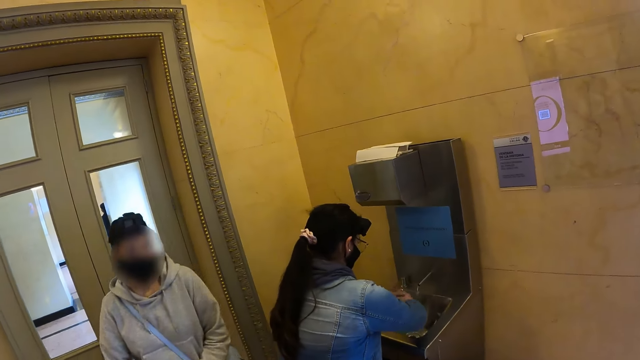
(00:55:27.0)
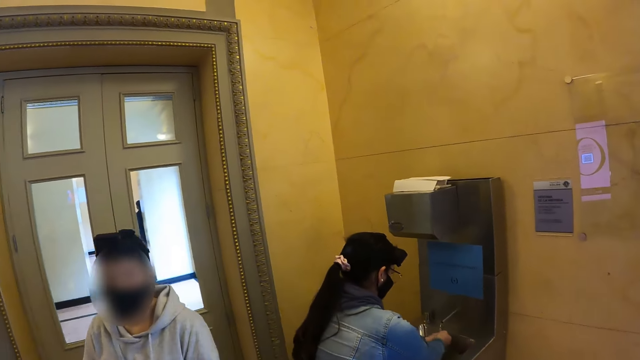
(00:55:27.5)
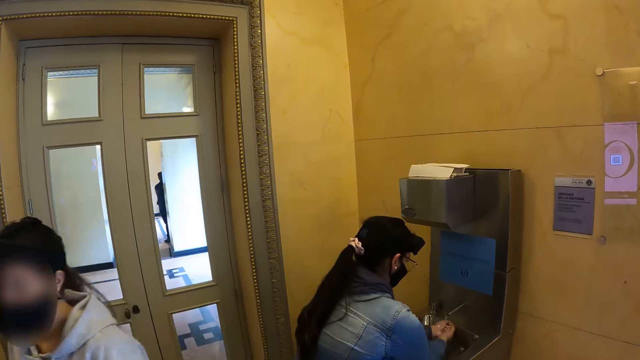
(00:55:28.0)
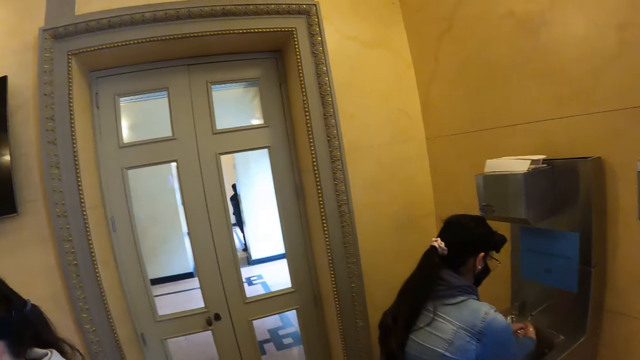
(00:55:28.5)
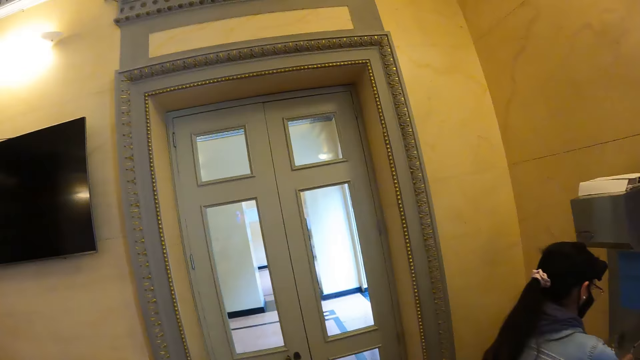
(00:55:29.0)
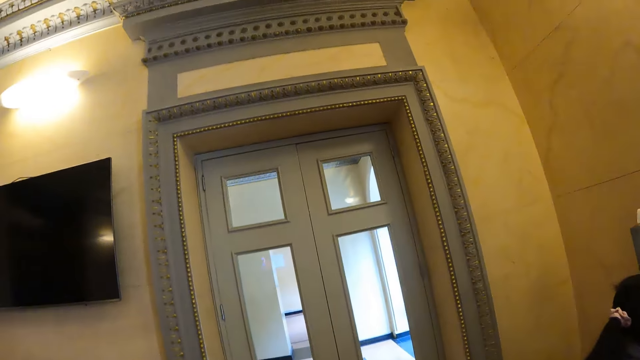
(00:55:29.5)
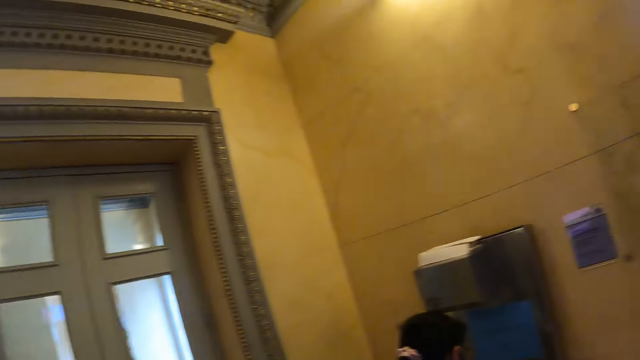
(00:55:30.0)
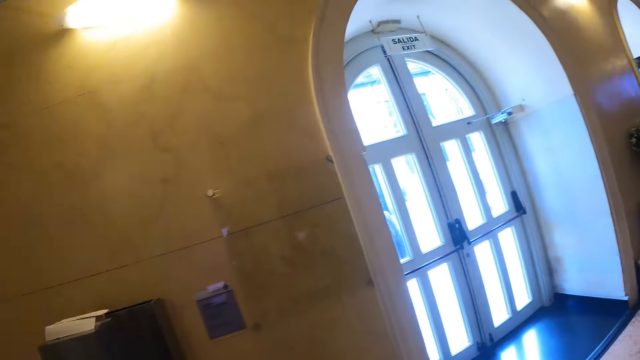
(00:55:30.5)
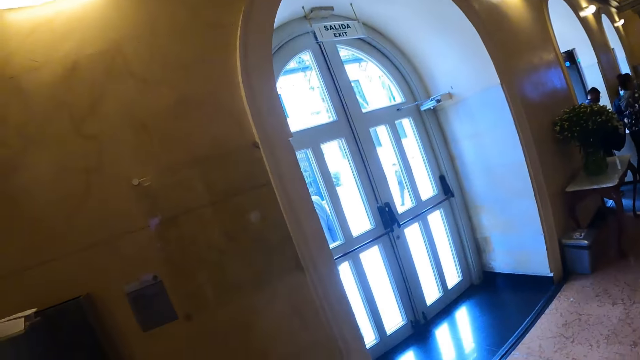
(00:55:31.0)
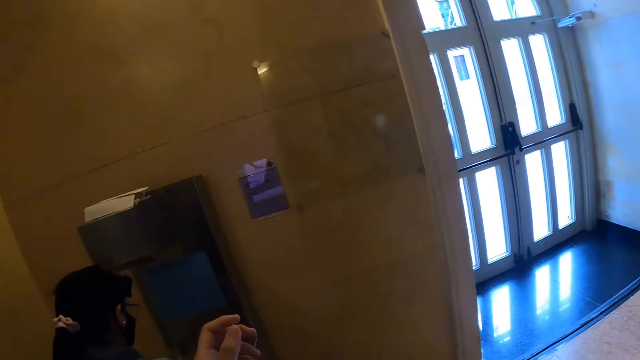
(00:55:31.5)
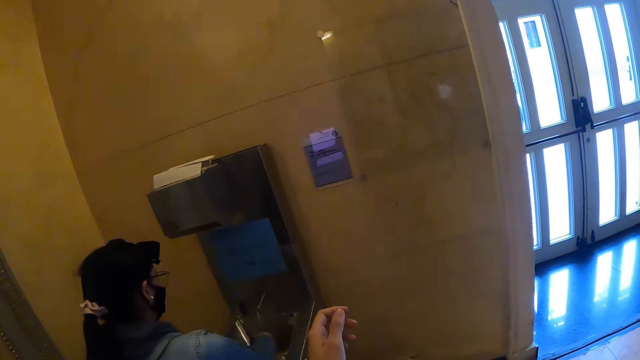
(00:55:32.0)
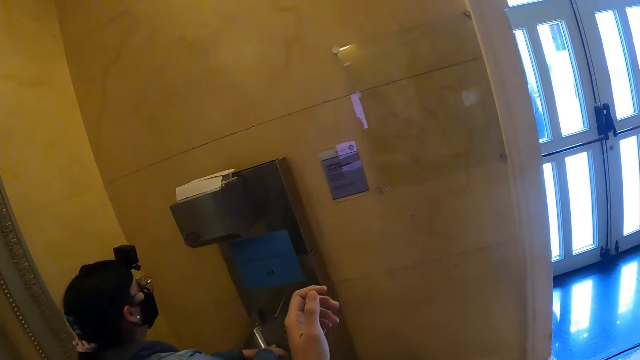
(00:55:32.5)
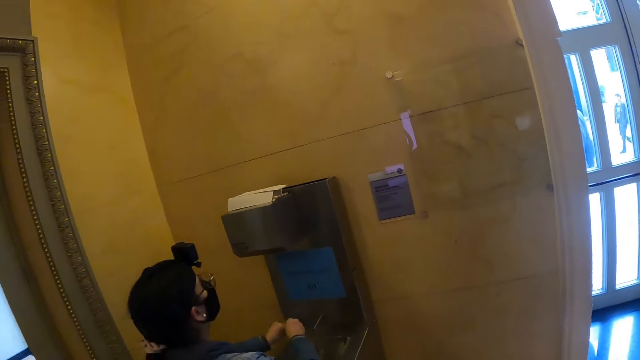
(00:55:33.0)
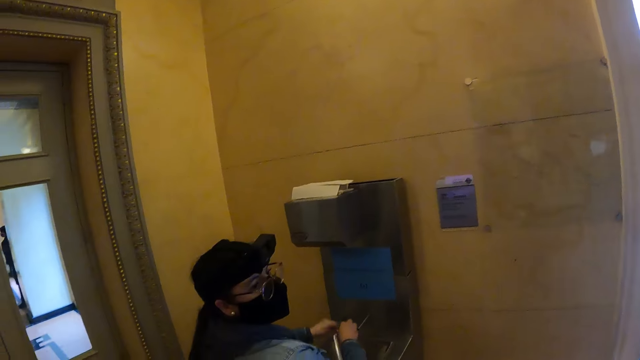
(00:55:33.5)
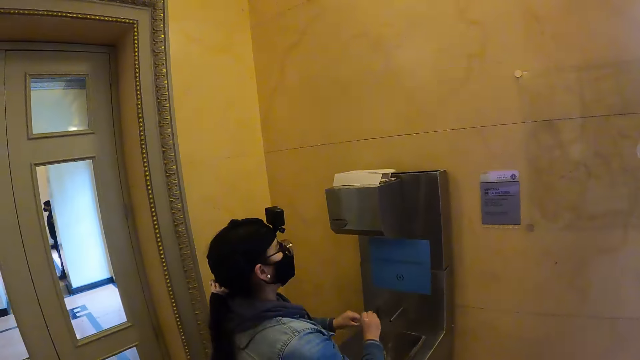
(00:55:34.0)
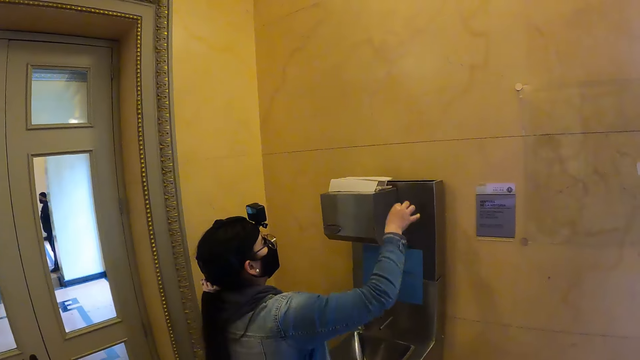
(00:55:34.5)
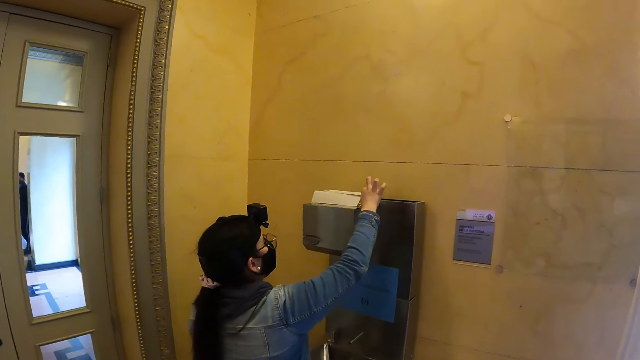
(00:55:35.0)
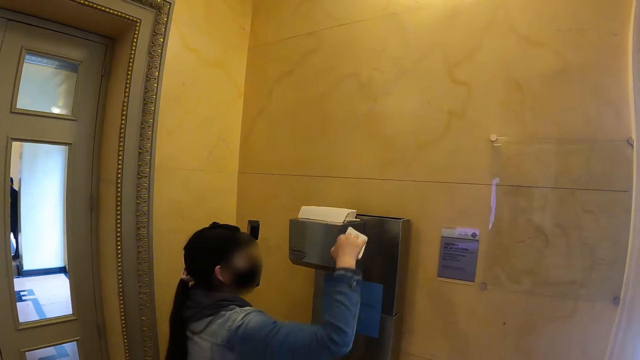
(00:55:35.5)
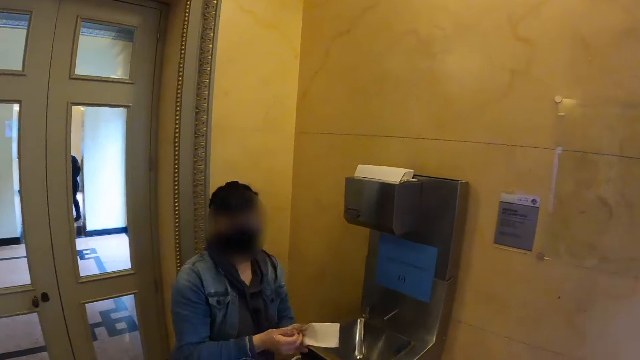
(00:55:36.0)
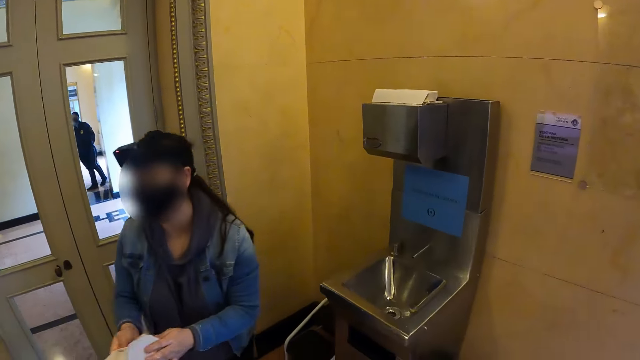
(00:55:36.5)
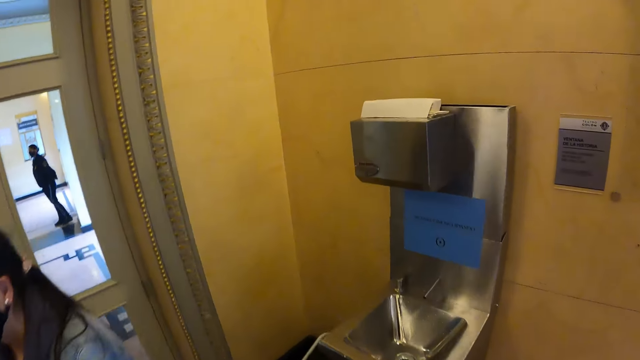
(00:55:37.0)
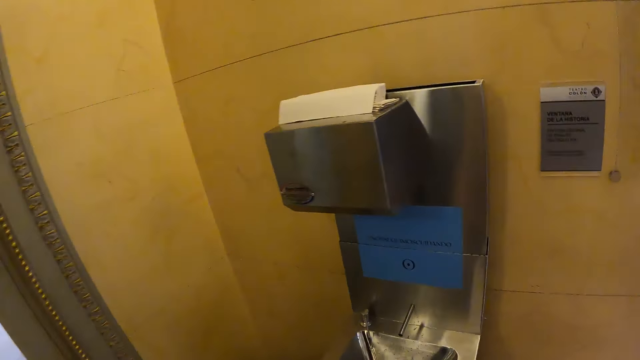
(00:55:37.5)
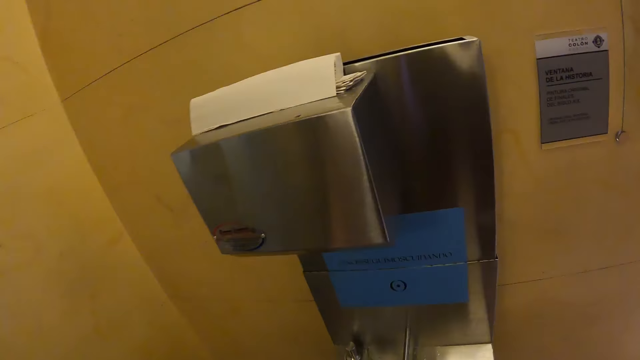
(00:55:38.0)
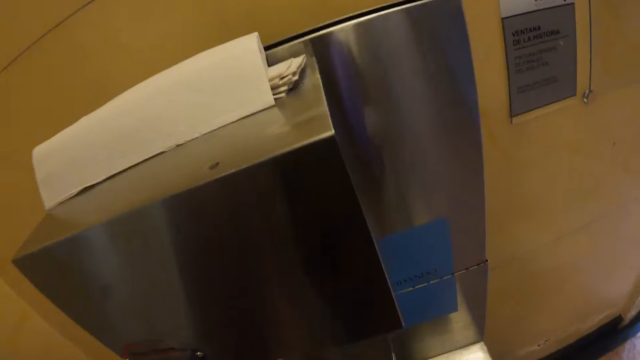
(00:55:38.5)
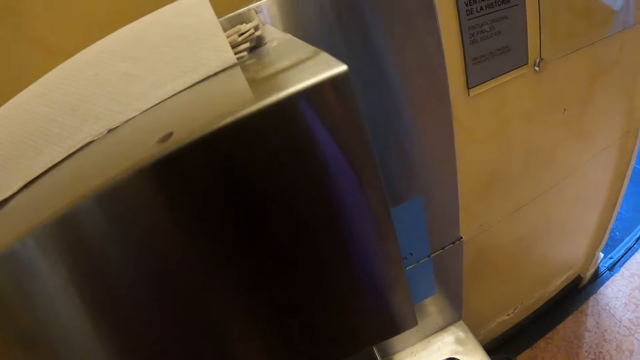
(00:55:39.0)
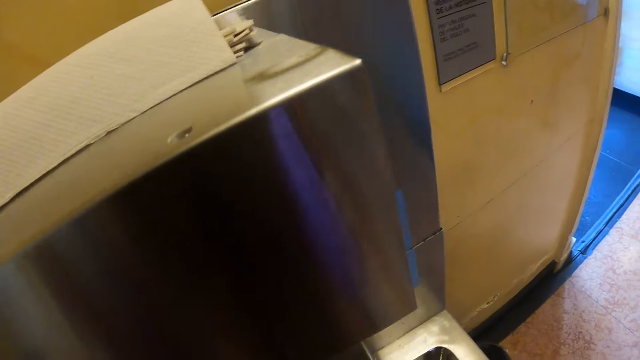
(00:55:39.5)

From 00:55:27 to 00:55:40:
The camera wearer moves the left hand. She pulls her sleeves. A person picks up a tissue paper. The camera wearer moves forward.

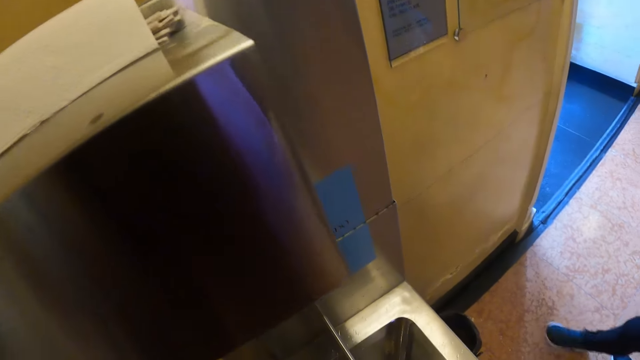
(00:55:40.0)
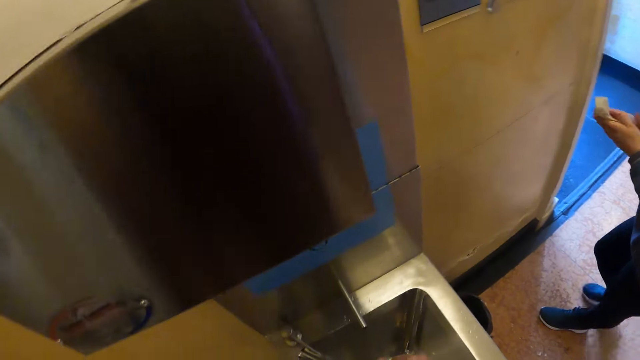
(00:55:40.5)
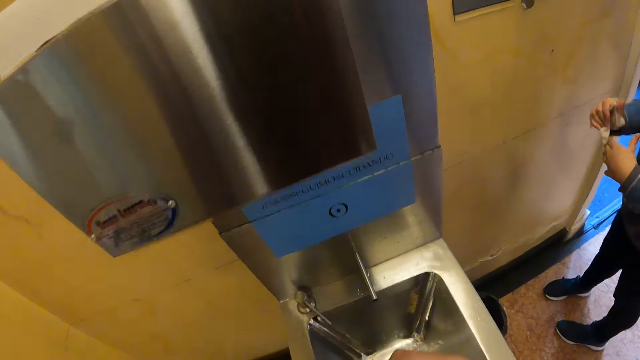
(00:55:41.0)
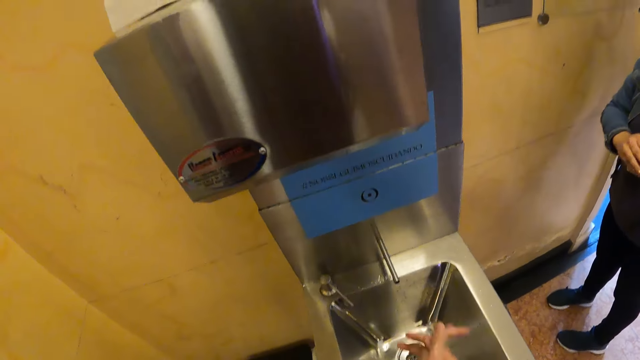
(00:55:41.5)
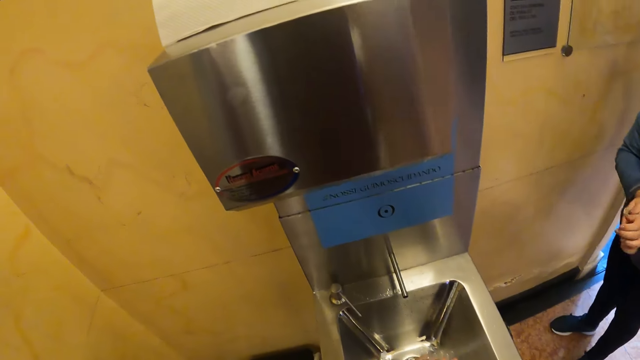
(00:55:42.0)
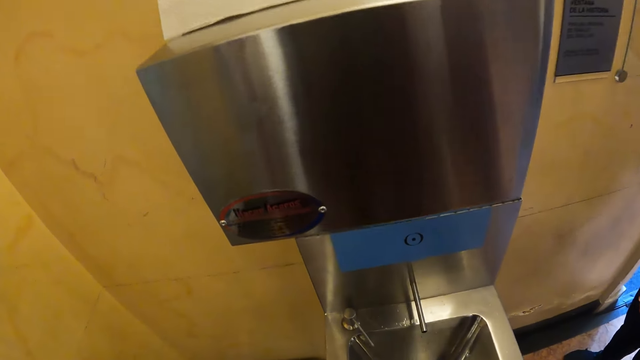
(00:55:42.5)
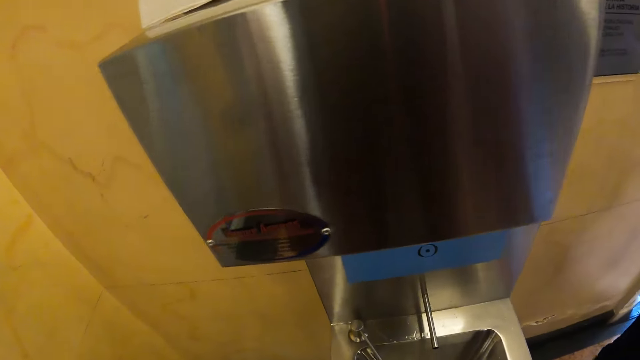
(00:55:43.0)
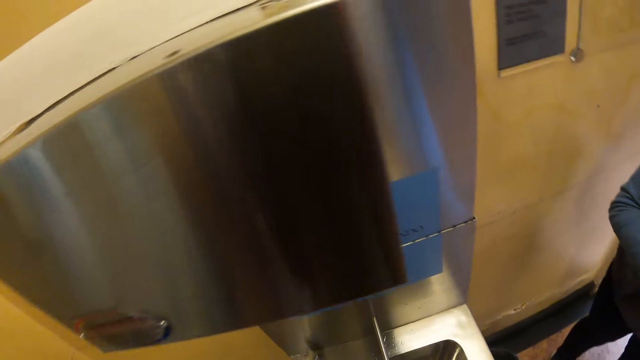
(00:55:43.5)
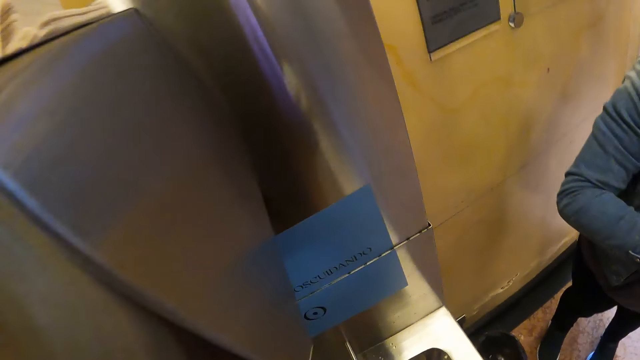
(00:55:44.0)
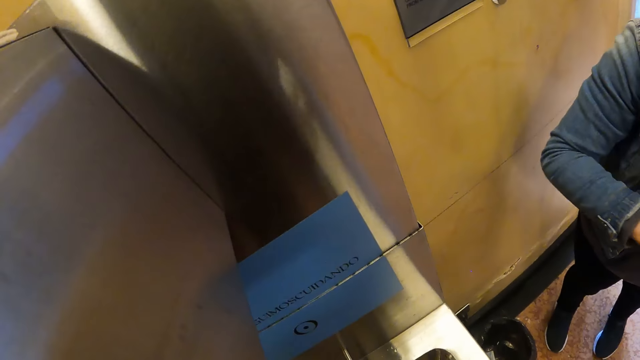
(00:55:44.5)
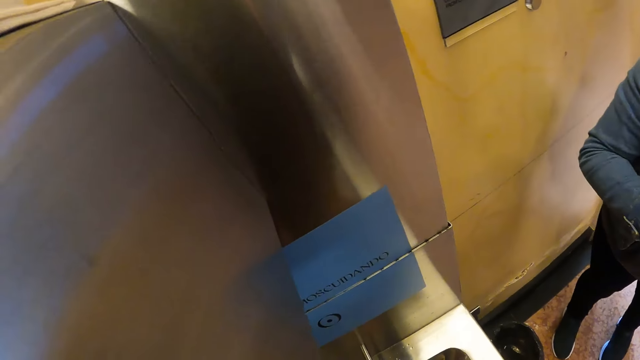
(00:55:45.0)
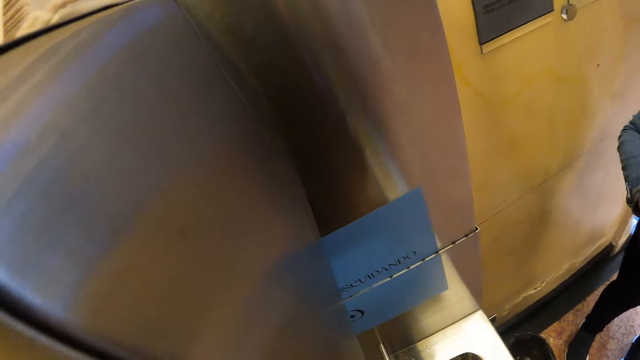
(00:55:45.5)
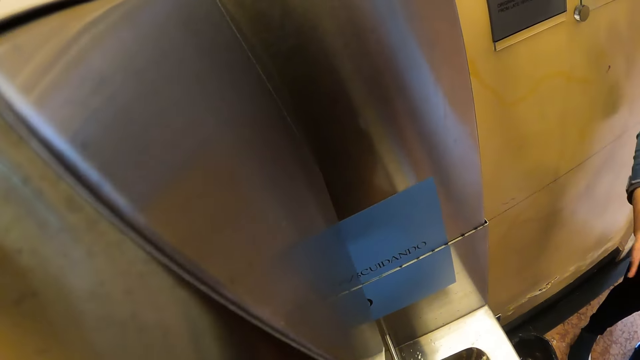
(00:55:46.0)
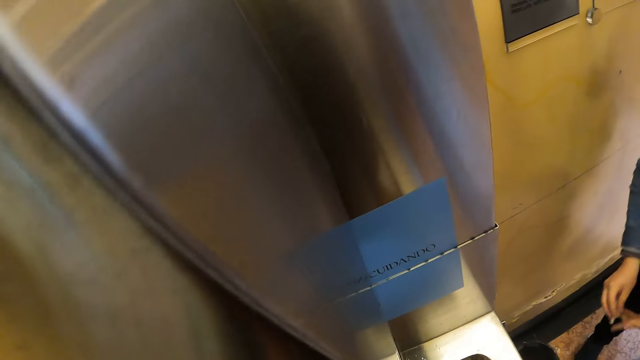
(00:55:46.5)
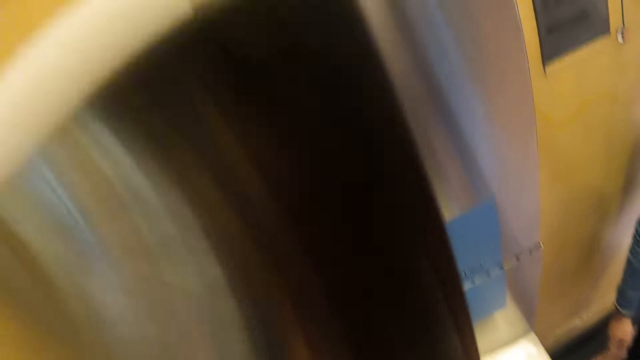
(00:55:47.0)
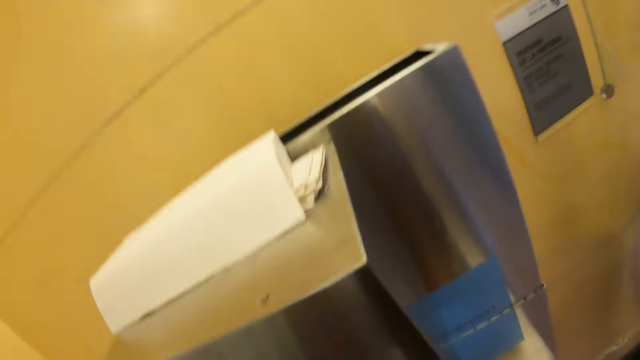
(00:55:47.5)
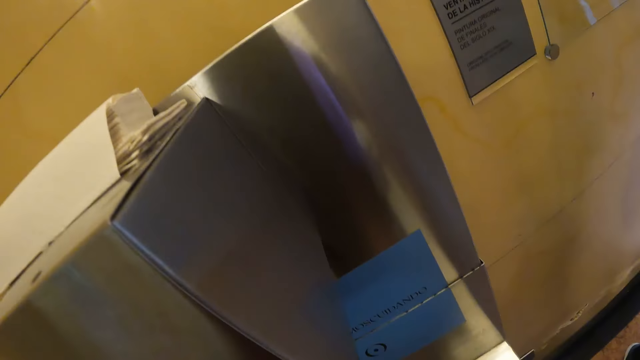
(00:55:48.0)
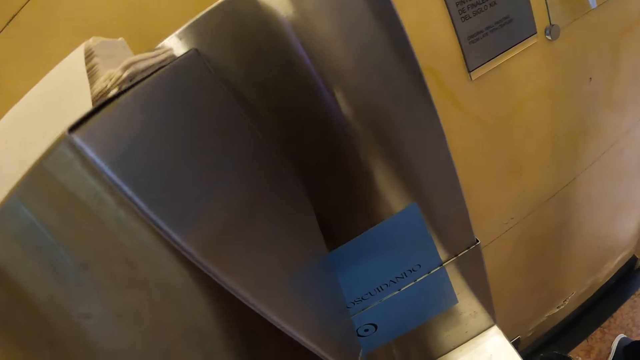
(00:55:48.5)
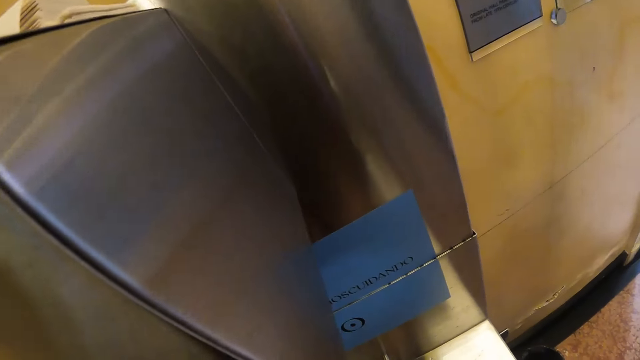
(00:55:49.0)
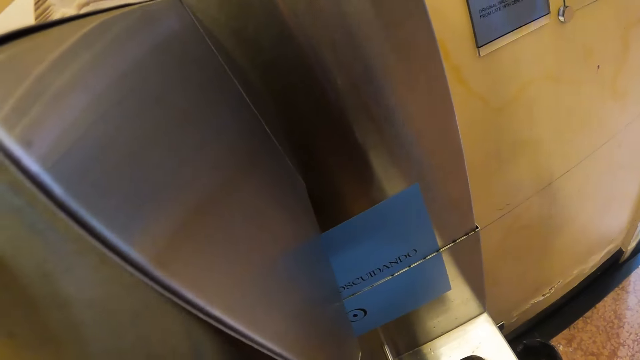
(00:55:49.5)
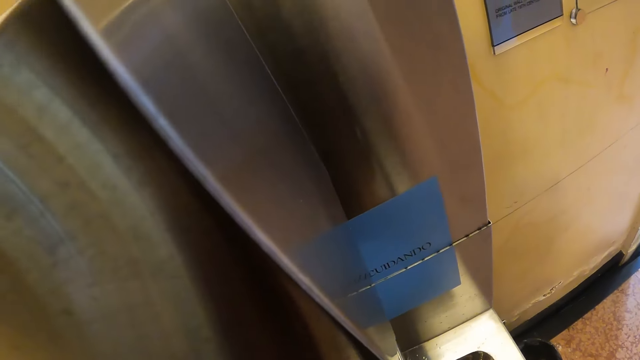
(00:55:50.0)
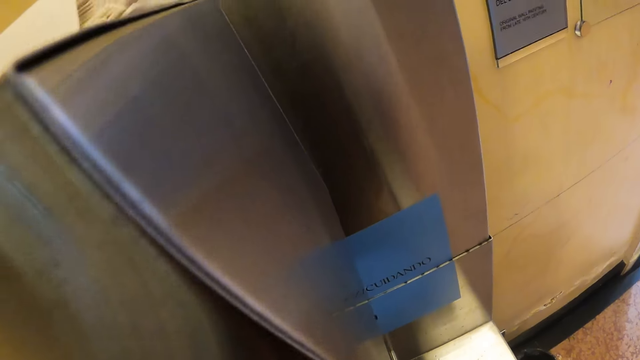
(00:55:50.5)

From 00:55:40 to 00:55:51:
The camera wearer washes her hands in the sink. A person throws the tissue in the dustbin.
